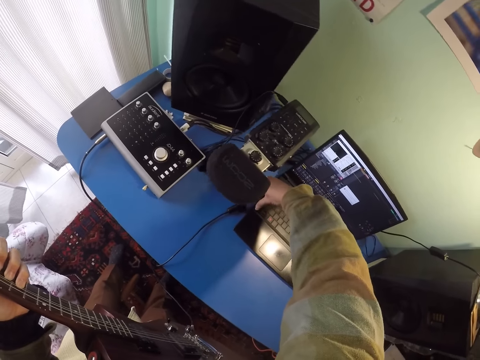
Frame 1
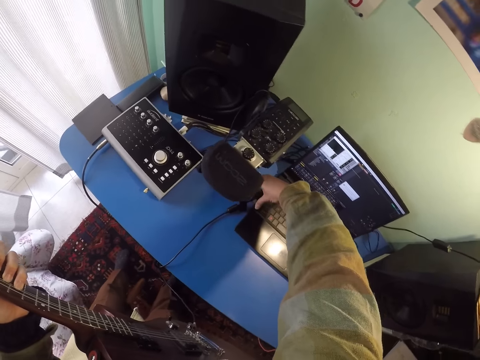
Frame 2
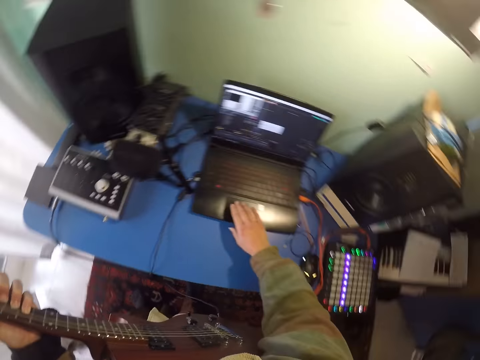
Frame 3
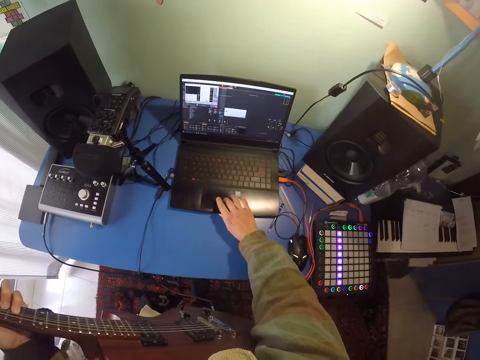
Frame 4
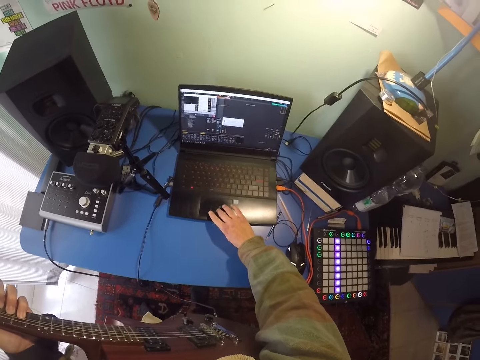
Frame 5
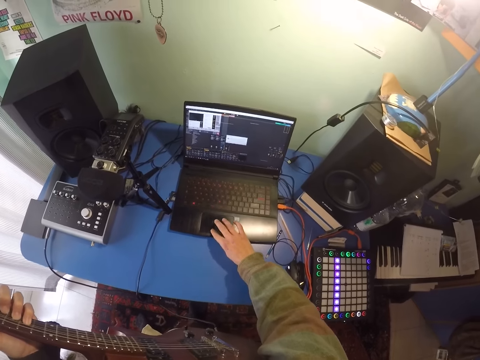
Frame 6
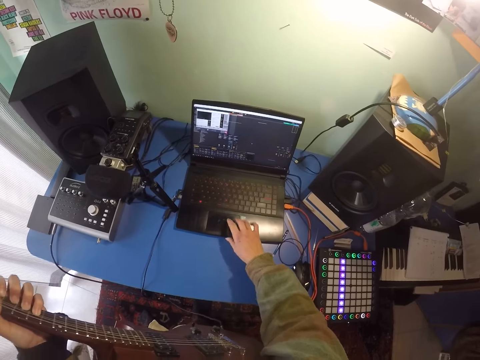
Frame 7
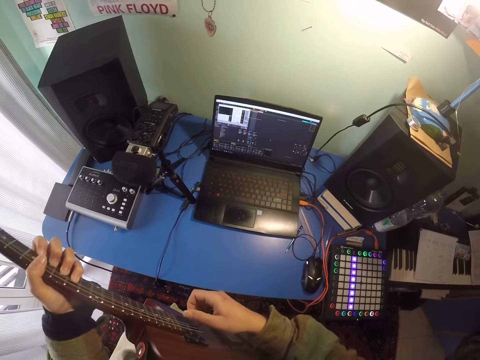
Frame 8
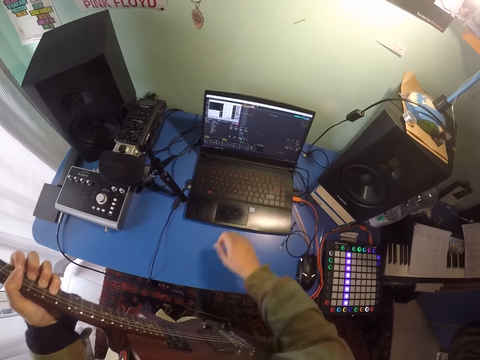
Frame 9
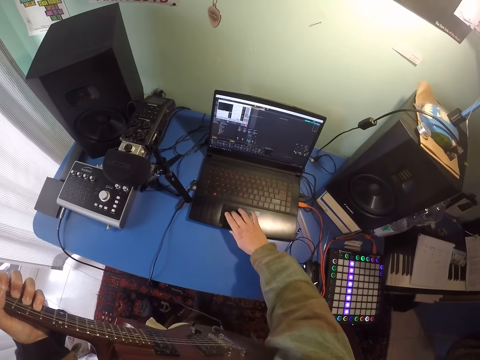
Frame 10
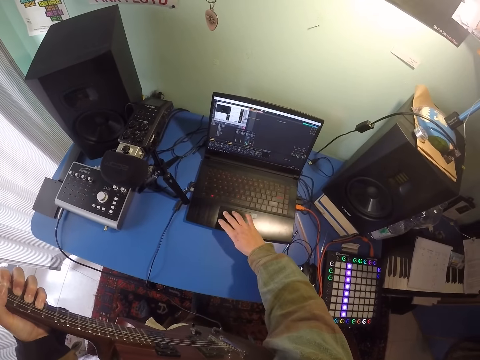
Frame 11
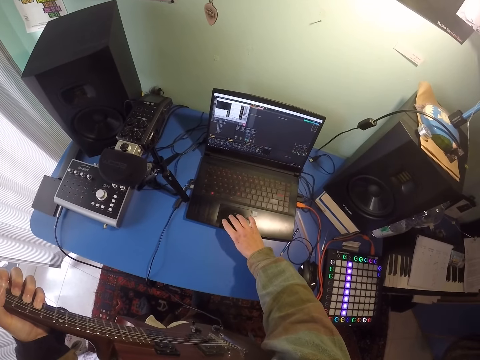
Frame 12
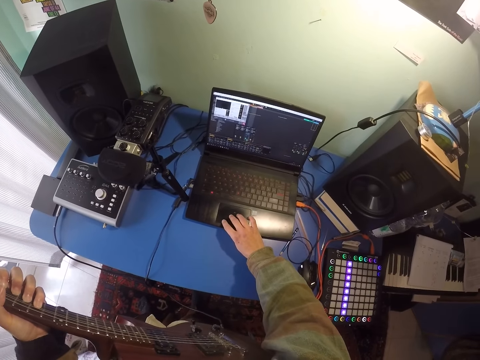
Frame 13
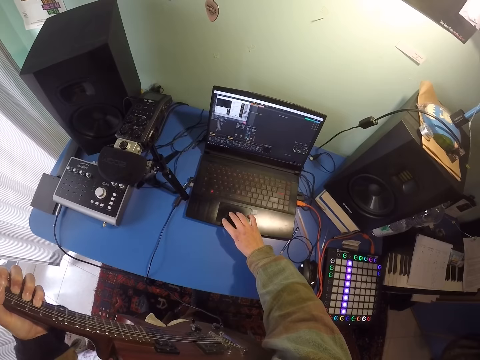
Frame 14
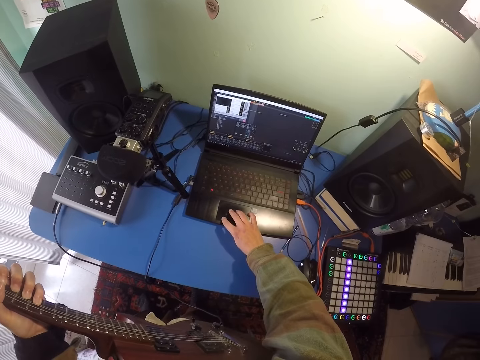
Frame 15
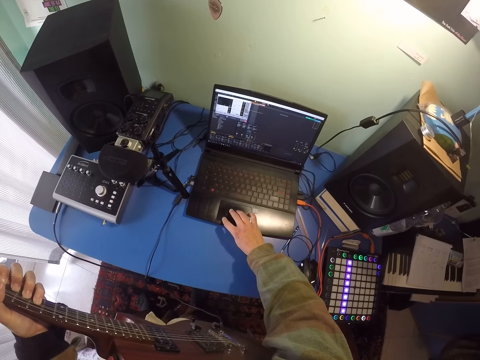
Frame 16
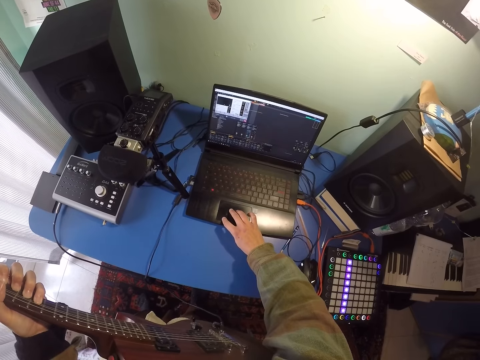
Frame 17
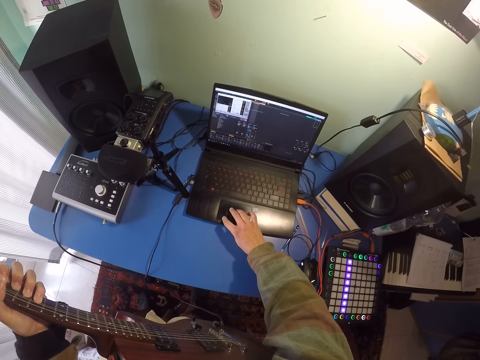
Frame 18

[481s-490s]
The camera wearer operates the laptop. They touch the guitar.

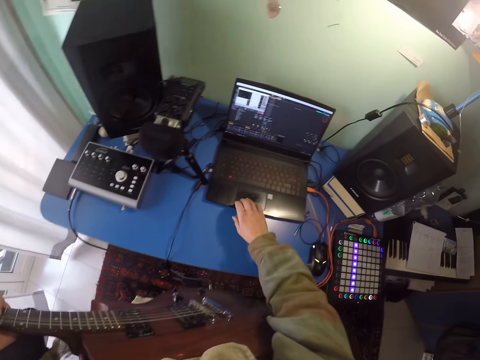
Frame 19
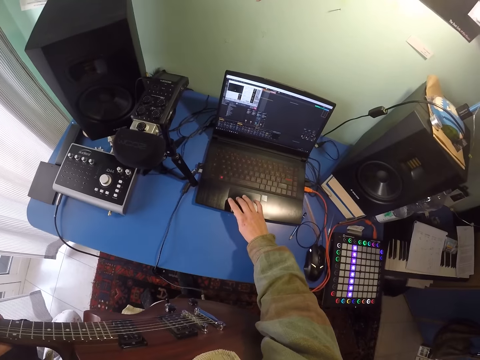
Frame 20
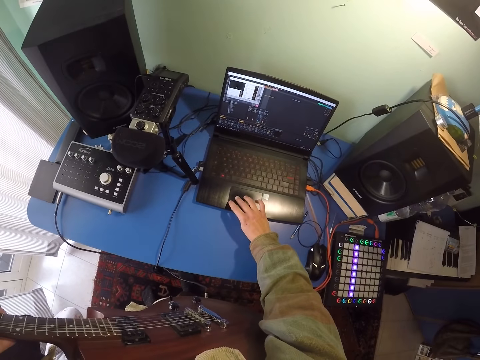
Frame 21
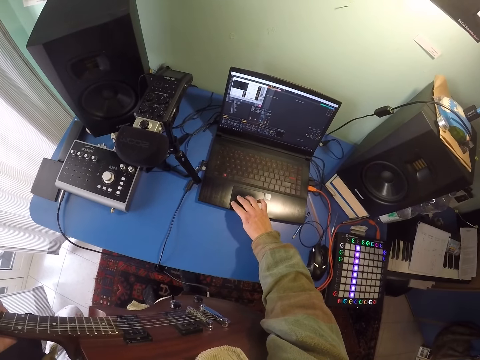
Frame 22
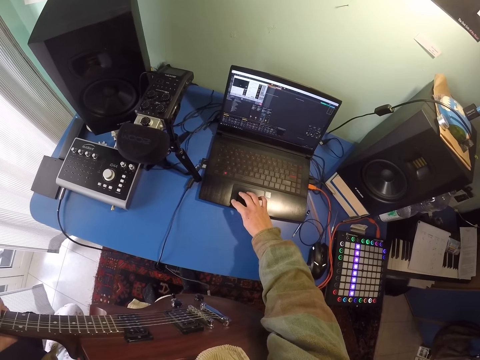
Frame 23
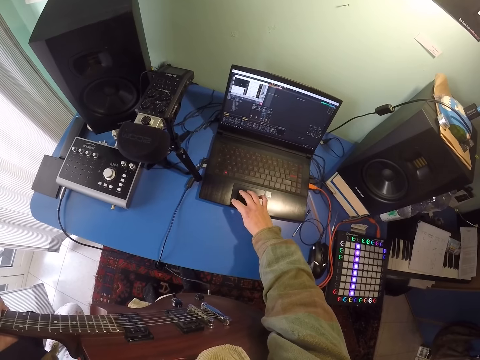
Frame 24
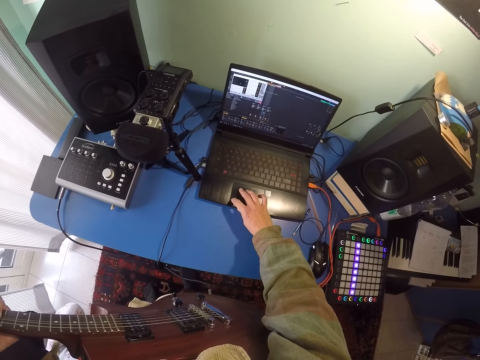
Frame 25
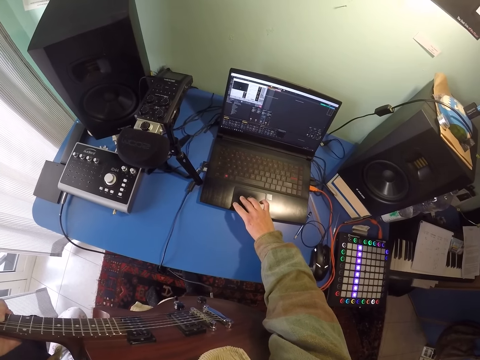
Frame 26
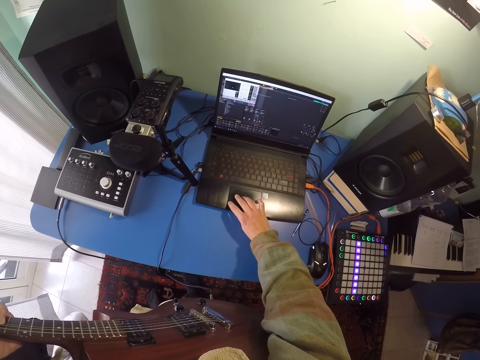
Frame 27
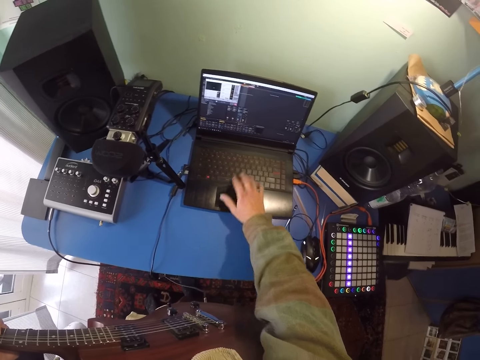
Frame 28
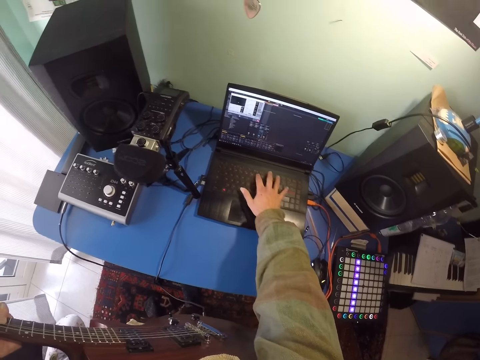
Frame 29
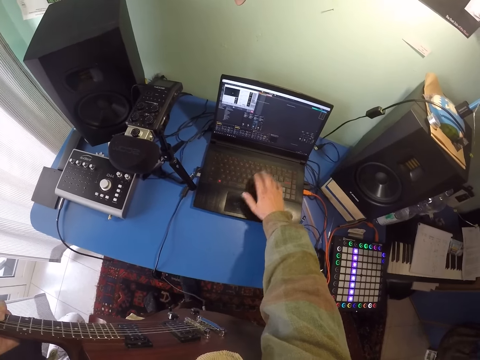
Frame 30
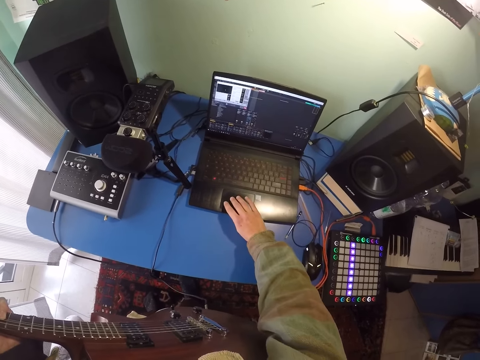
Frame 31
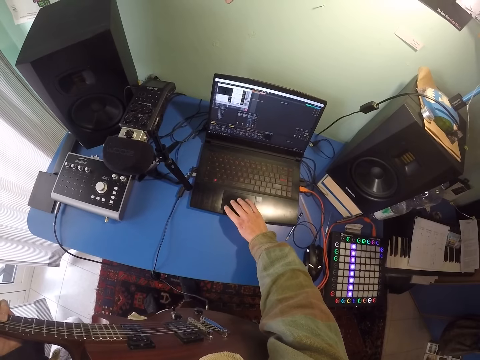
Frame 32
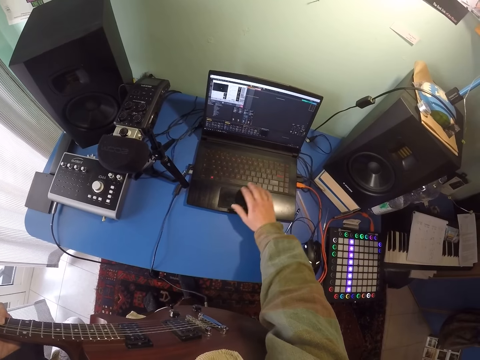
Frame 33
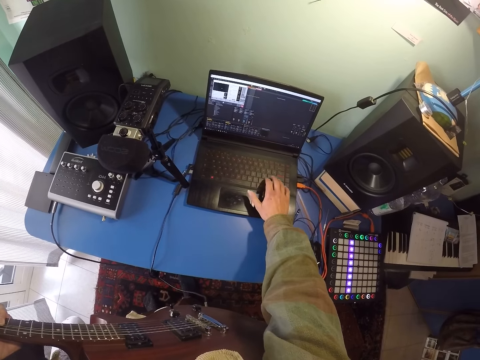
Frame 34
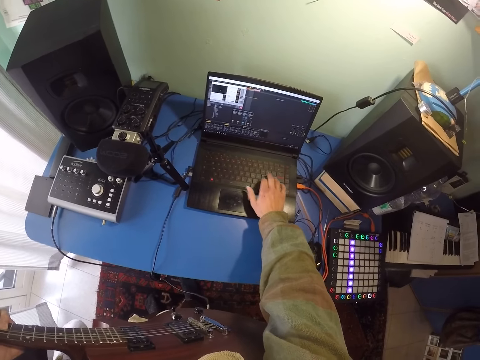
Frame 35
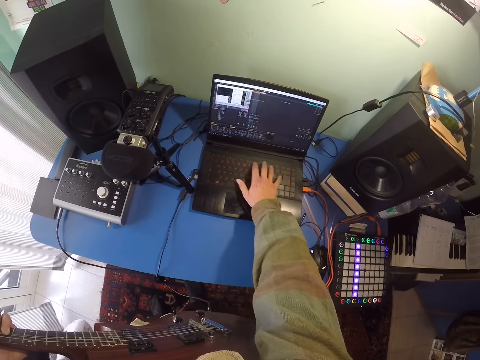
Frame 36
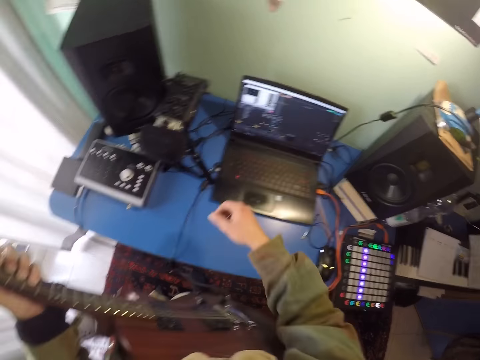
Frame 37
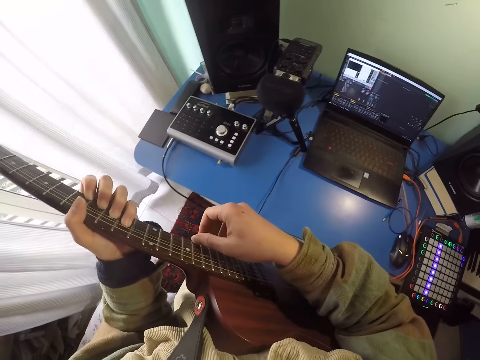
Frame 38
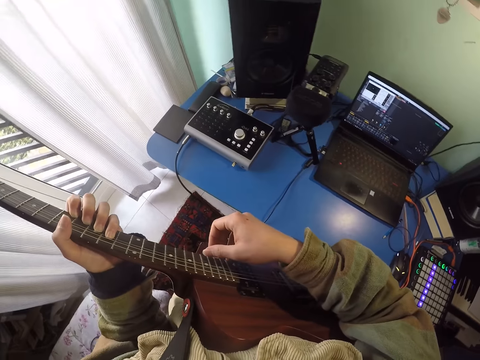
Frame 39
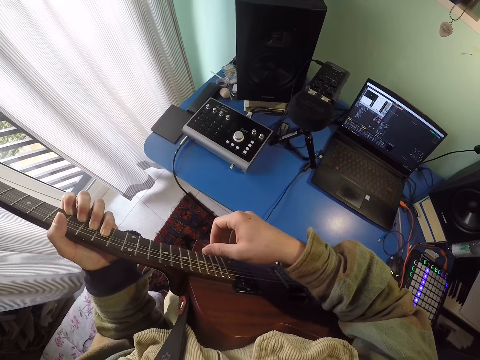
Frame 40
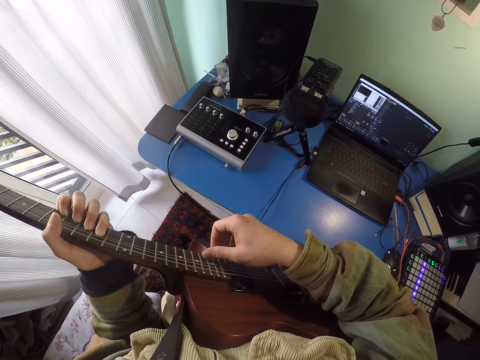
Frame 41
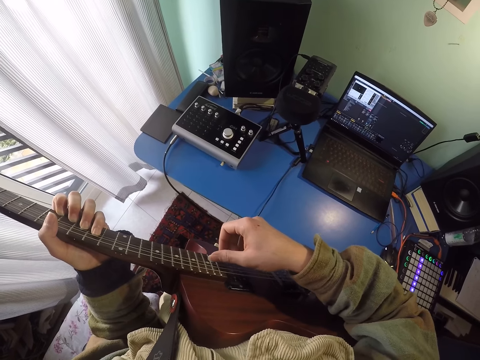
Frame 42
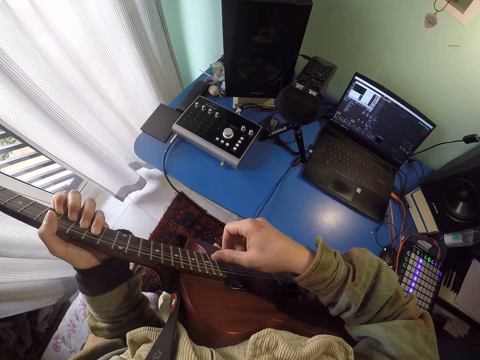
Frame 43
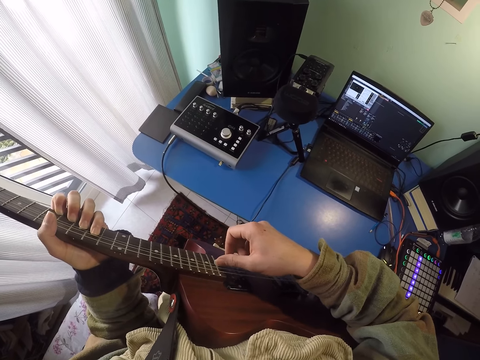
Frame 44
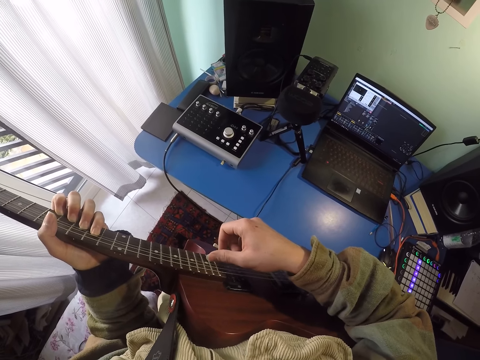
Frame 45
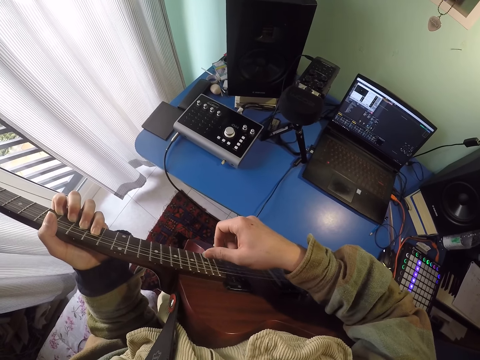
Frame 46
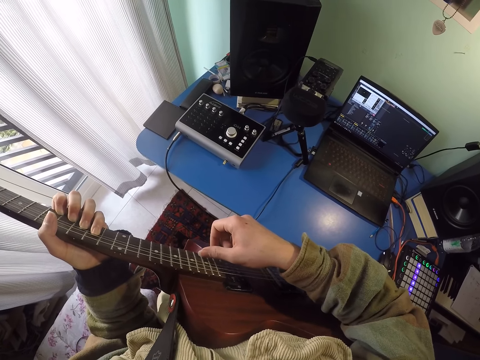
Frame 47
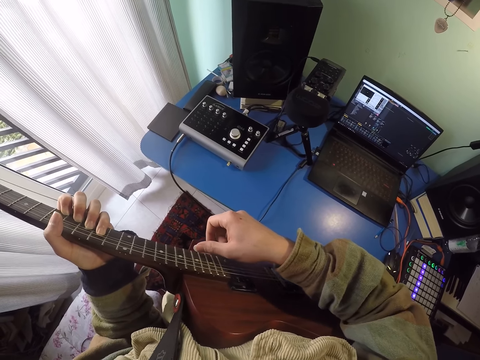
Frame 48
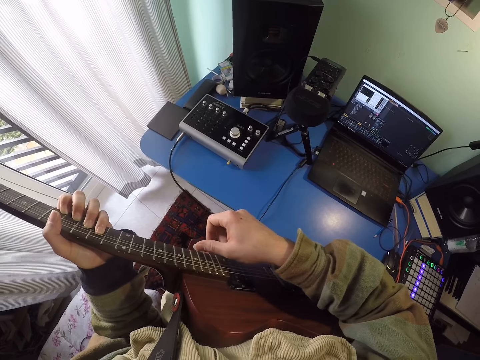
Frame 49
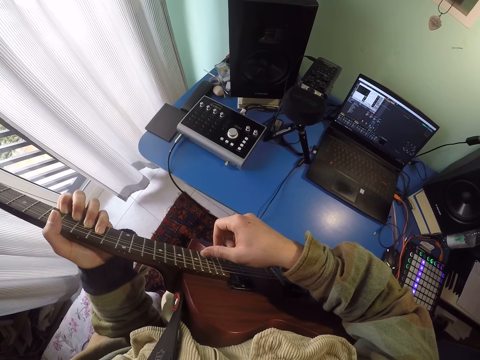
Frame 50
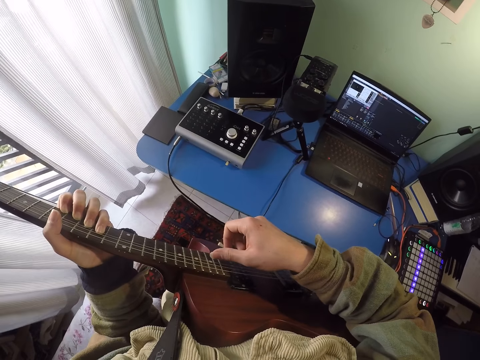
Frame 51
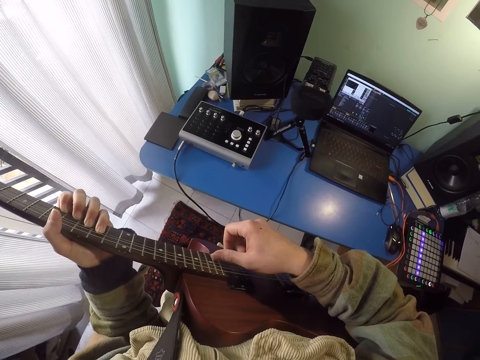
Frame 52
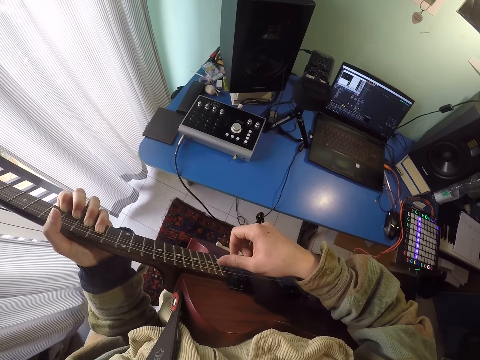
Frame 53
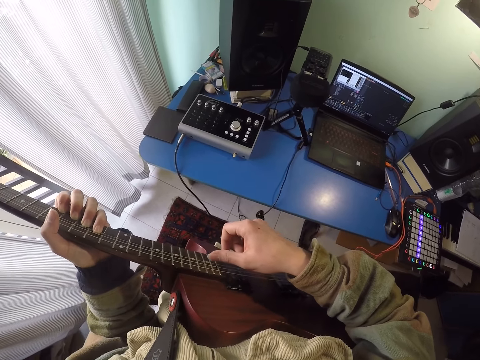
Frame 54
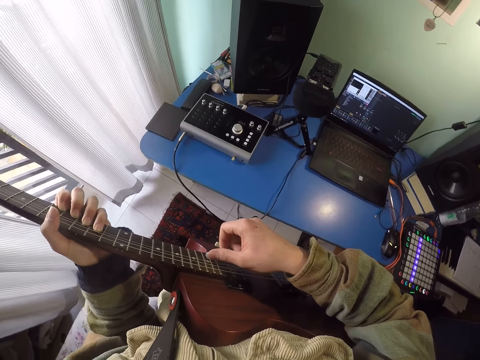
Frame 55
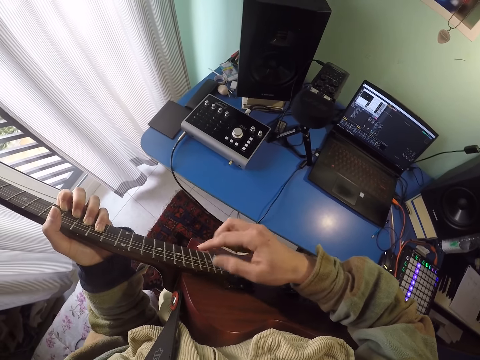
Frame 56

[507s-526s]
The camera wearer operates the laptop. They play the guitar.
